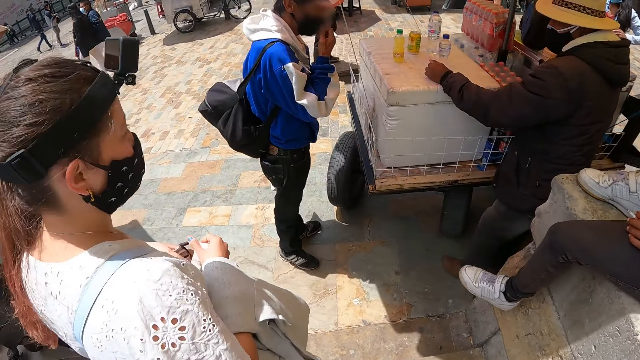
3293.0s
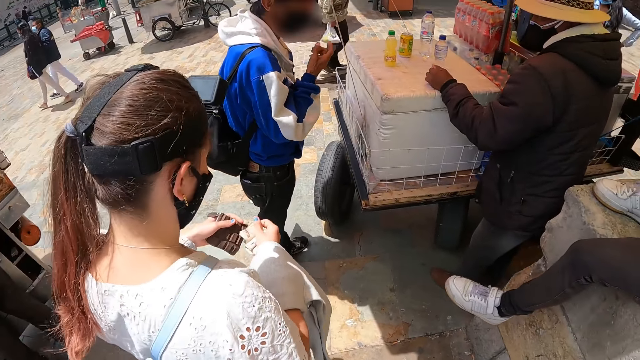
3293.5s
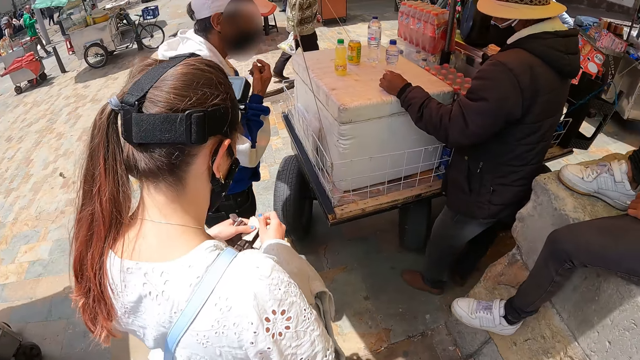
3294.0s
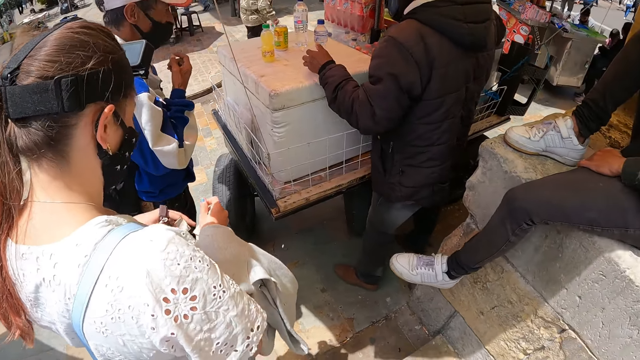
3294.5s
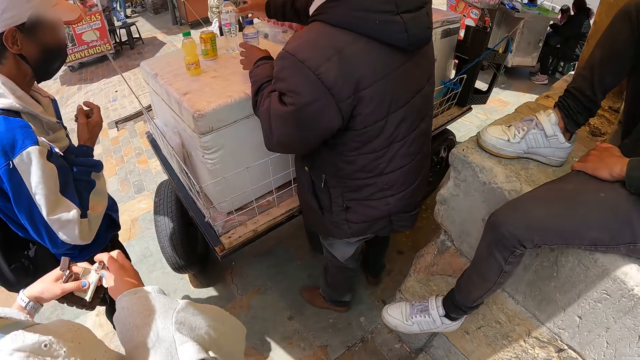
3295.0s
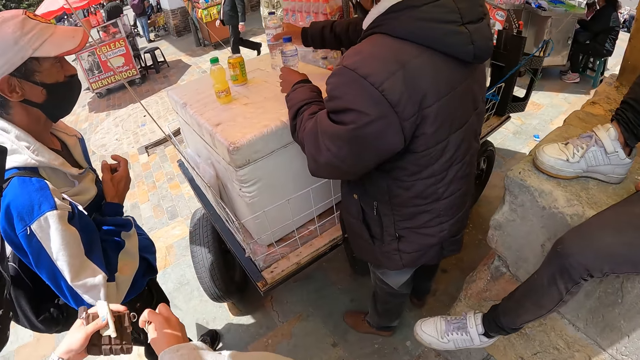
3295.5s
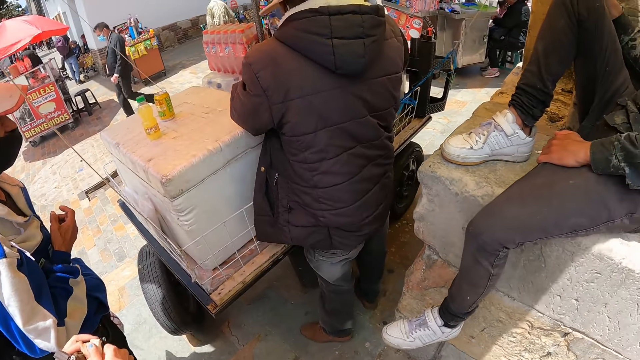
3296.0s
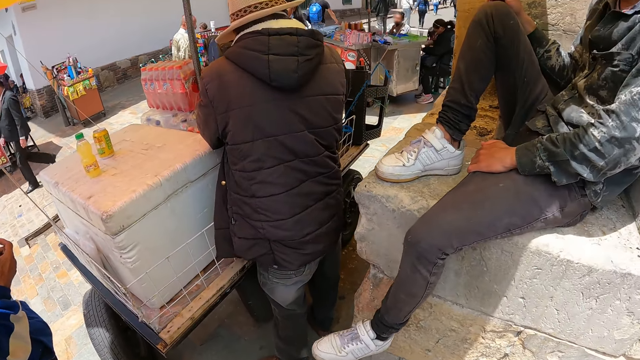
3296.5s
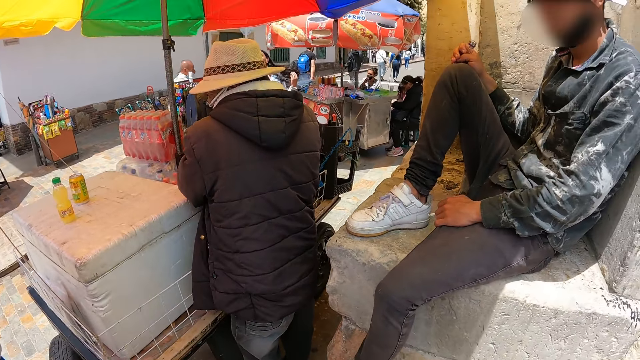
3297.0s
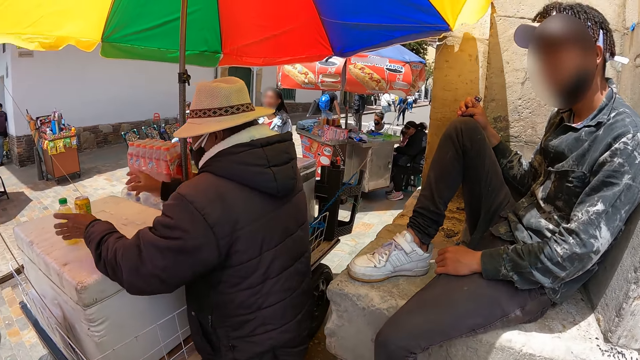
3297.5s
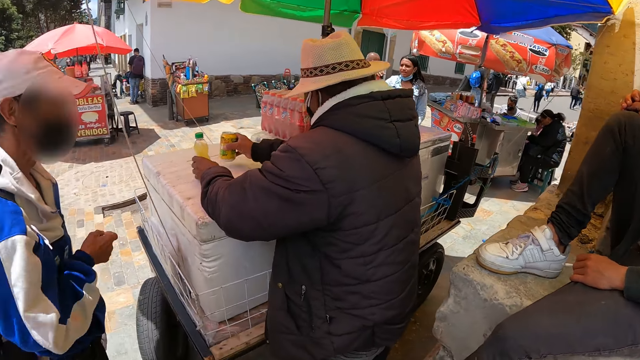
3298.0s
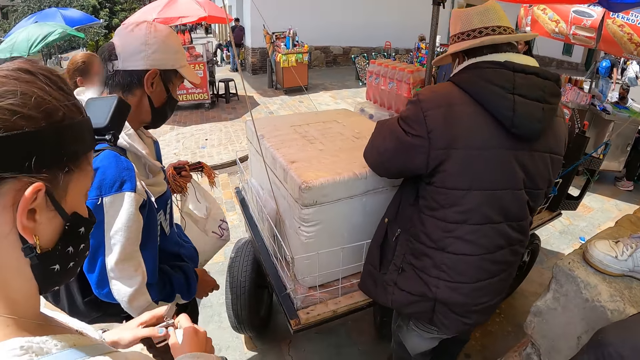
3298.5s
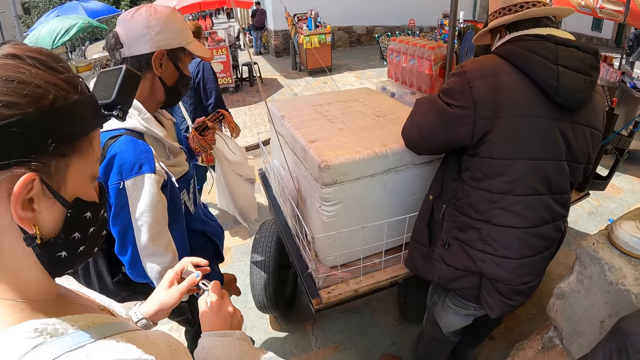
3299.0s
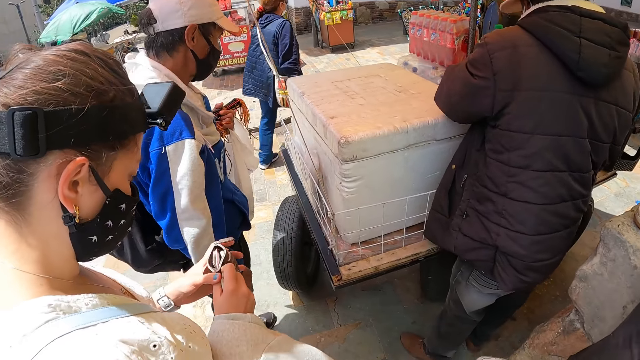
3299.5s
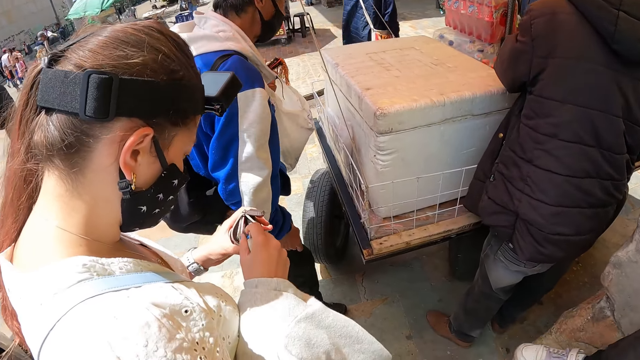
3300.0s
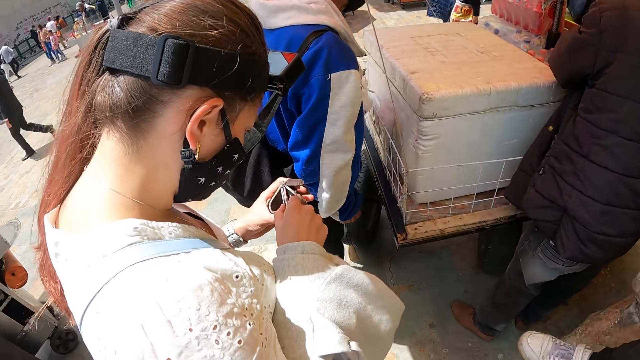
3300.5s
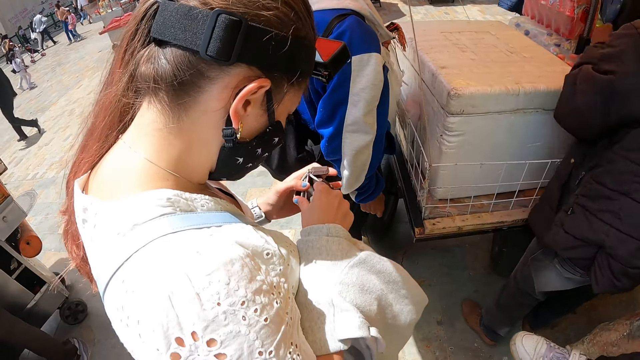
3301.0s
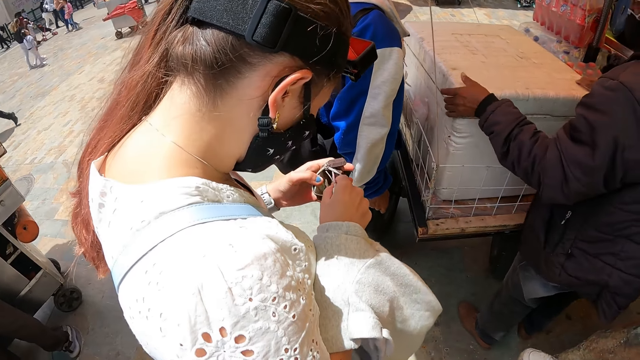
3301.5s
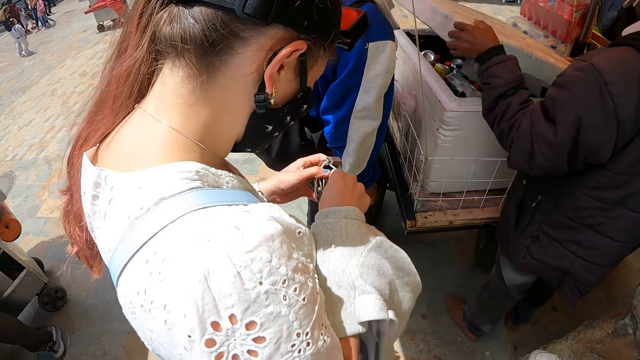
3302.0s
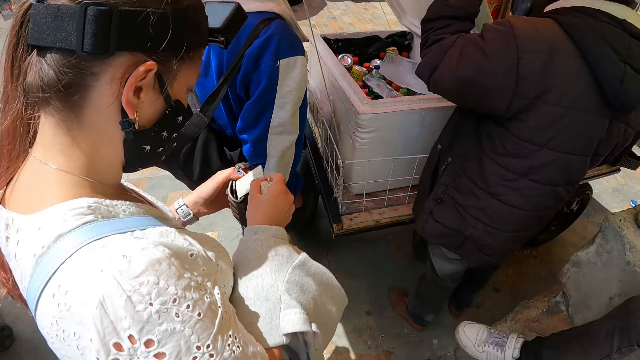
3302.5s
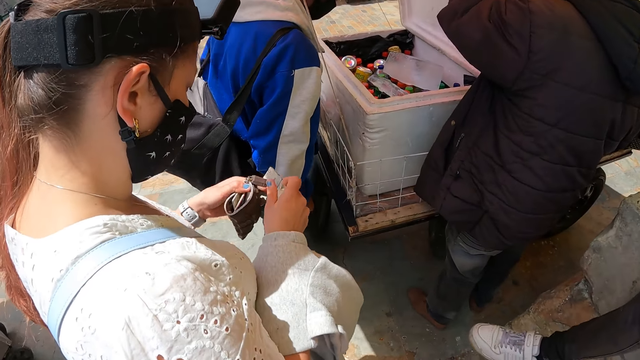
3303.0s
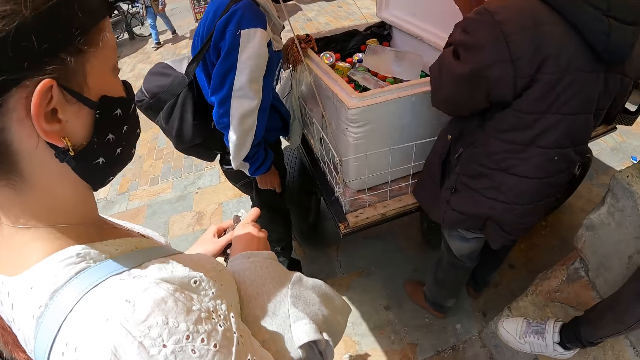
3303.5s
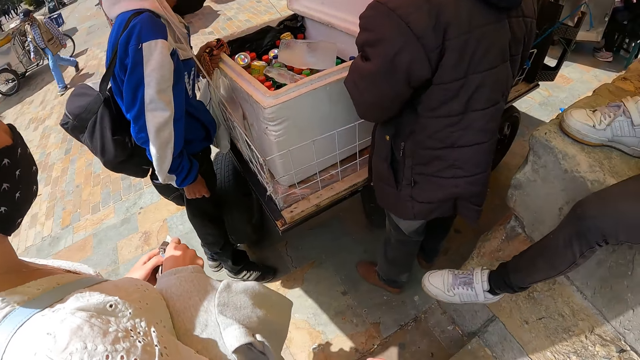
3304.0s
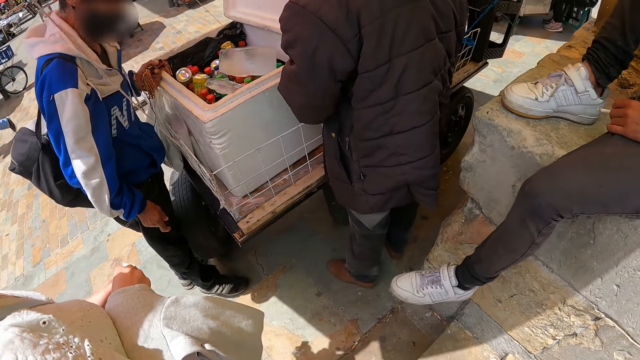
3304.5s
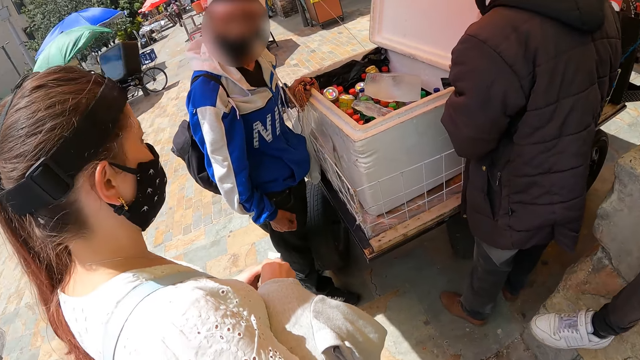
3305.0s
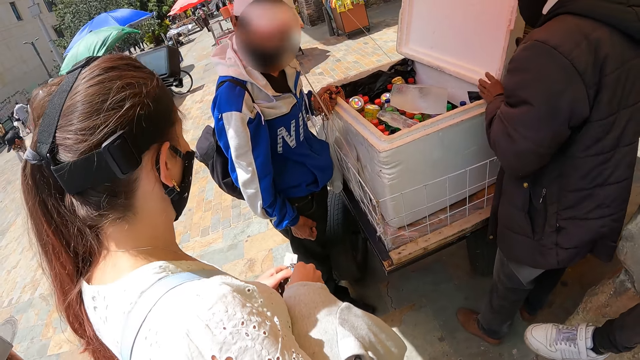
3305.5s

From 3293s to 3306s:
A man touches the mask. Another man picks the water bottles and places the water bottles aside. The other man picks the drinks and places the drinks aside. The other man opens a cooler box or fridge. A woman takes money.

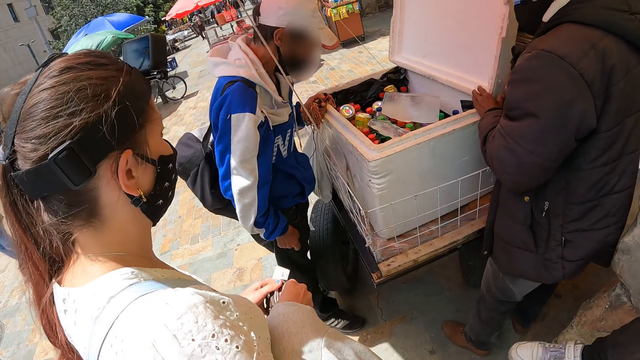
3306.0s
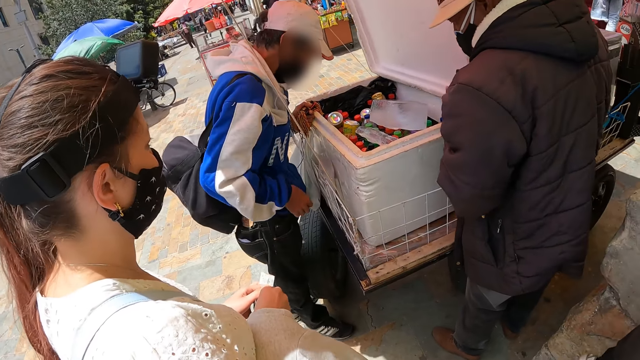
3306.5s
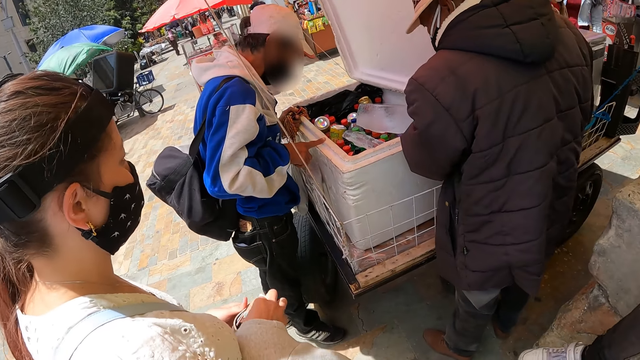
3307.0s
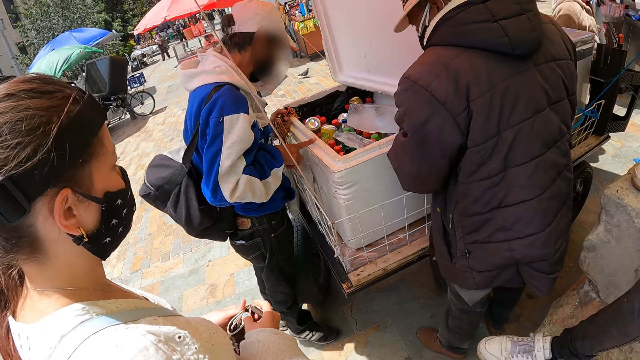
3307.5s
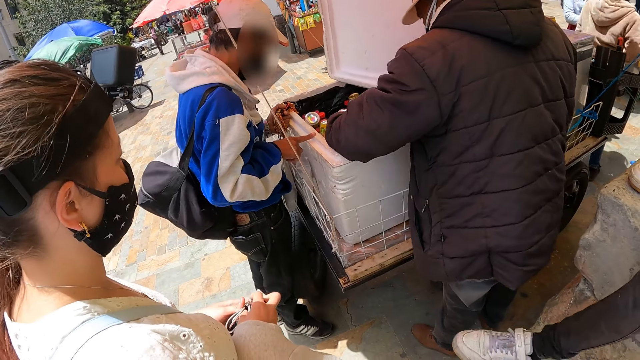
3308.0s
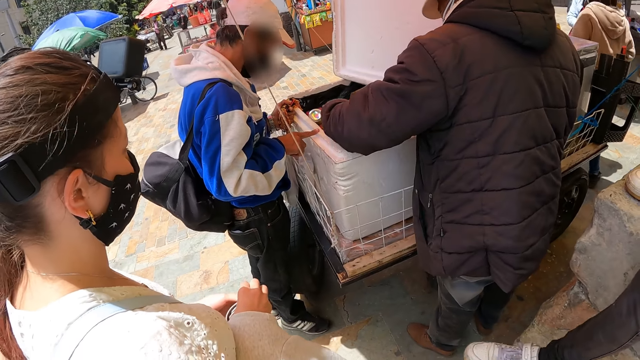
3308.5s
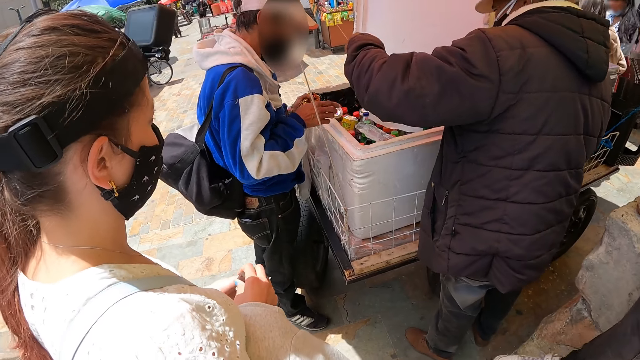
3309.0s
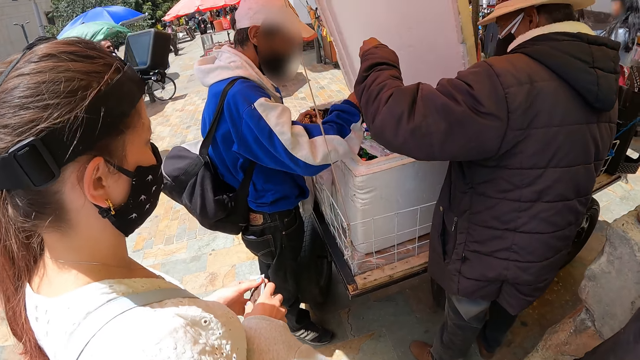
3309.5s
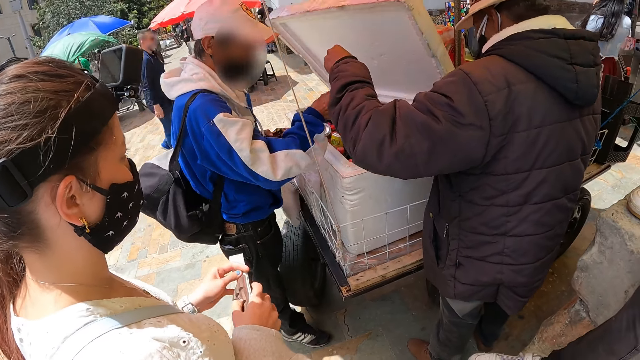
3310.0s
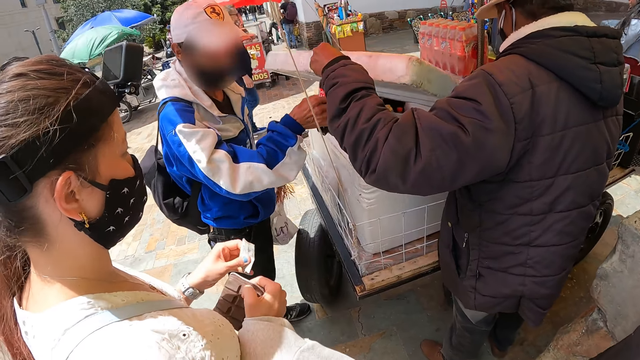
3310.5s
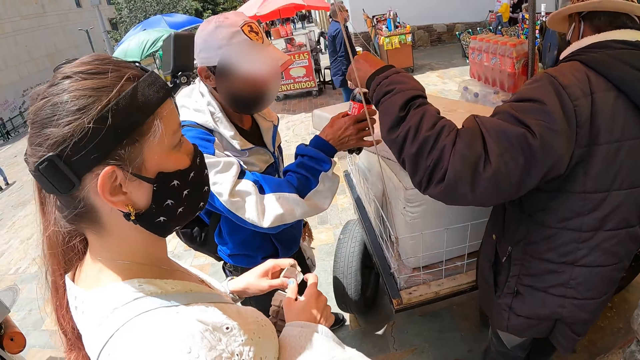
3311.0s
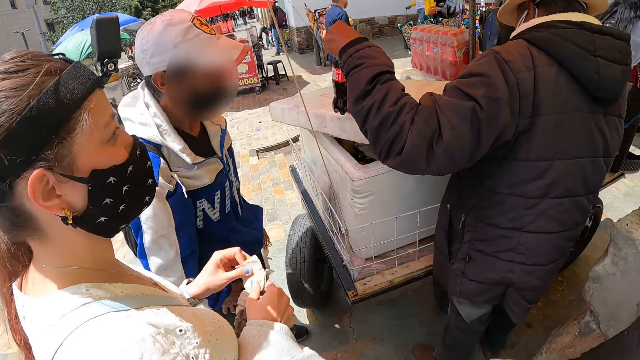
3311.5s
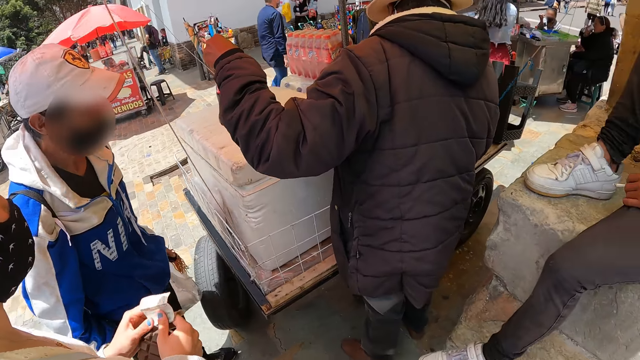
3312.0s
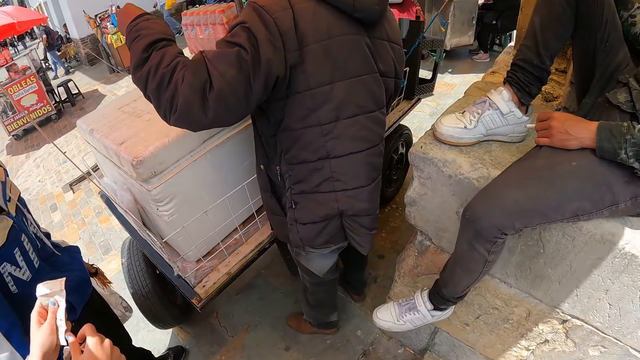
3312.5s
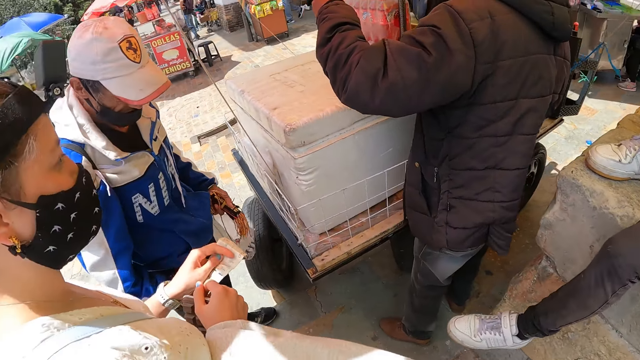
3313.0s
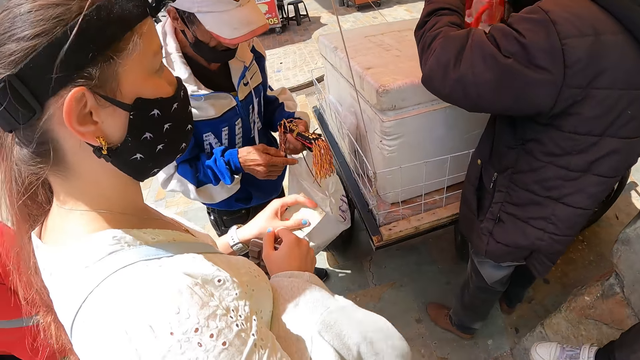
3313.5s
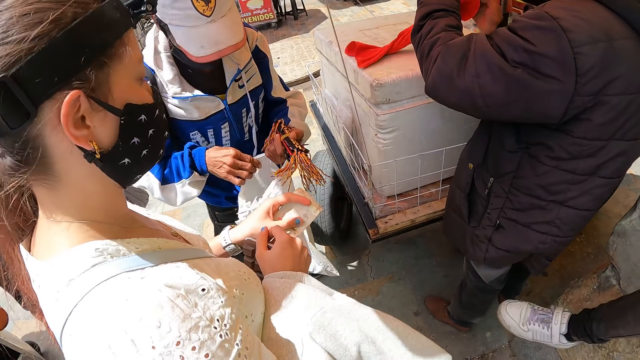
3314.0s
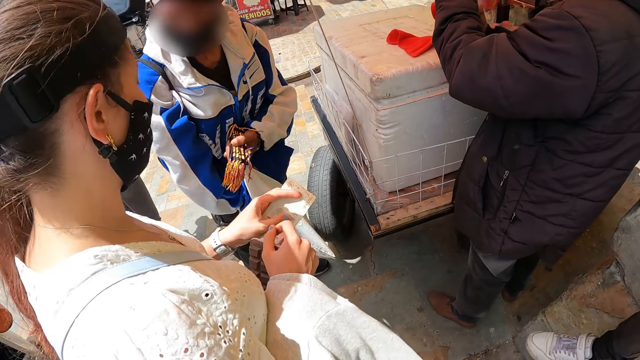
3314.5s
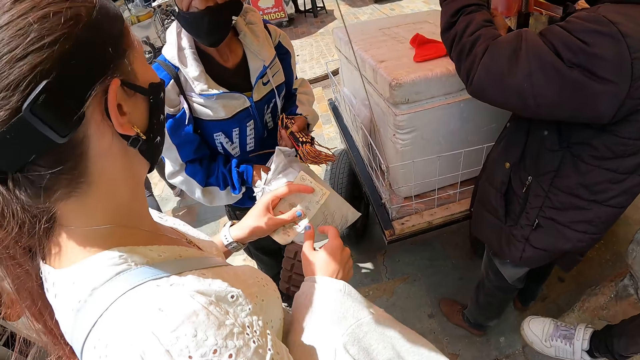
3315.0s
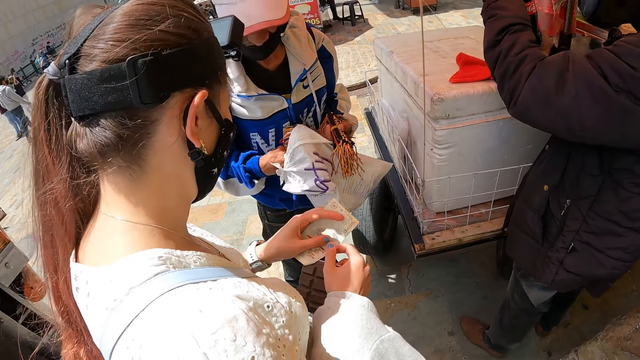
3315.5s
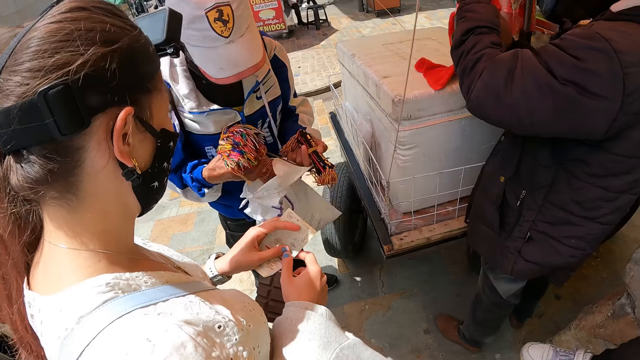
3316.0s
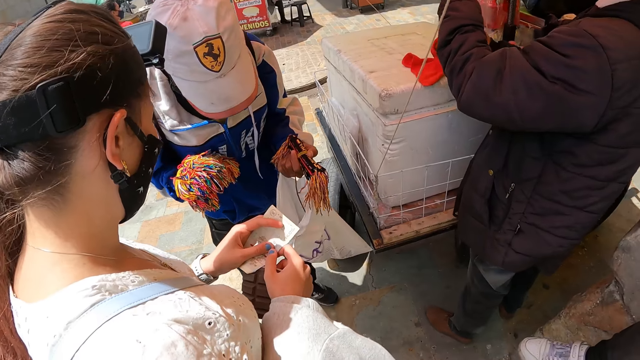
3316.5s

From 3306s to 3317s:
A man touches the fridge. Another man picks the drink from the fridge and passes the drink to the first man. The first man holds the beverage. The other man closes the fridge. The camera wearer looks at the colleagues. The other man picks the towel. The first man places a hand in the paper bag. The other man wipes the drink with the towel. The first man picks the threads or bracelets from the bag.
